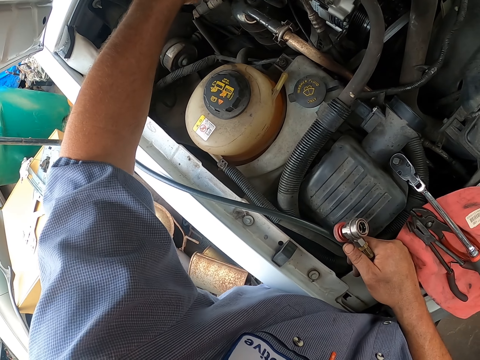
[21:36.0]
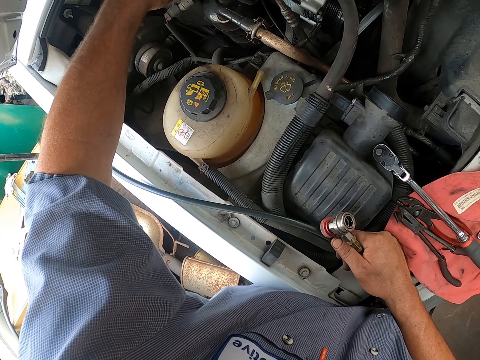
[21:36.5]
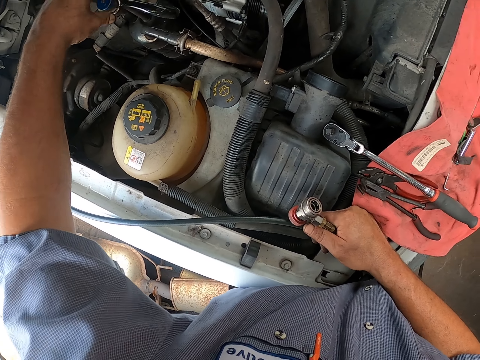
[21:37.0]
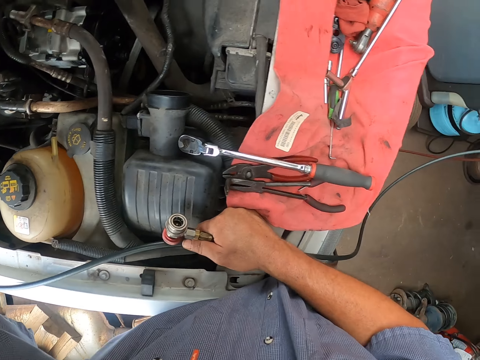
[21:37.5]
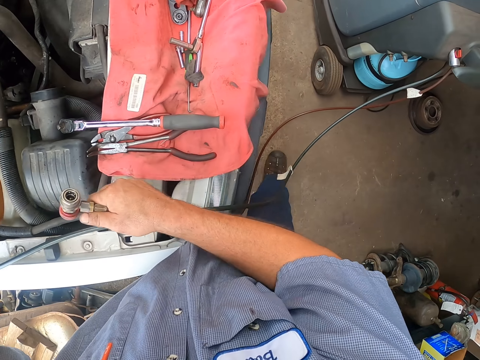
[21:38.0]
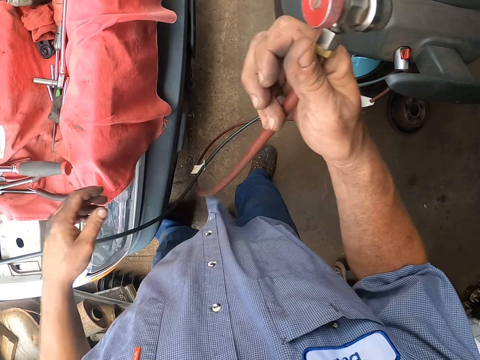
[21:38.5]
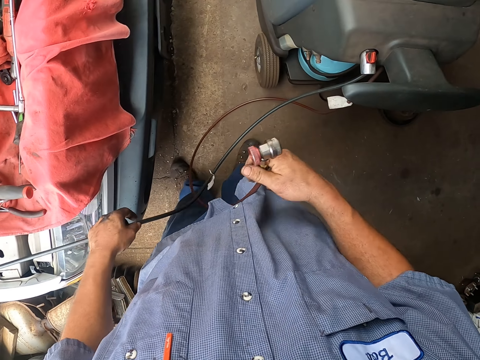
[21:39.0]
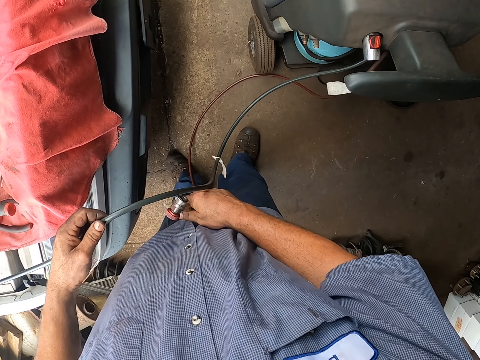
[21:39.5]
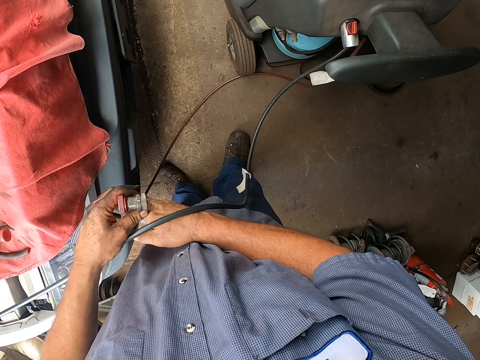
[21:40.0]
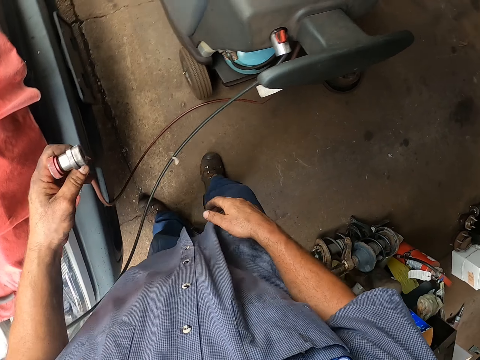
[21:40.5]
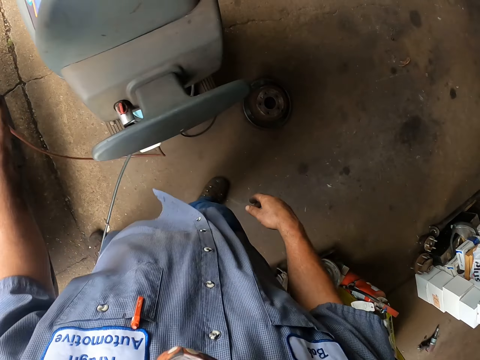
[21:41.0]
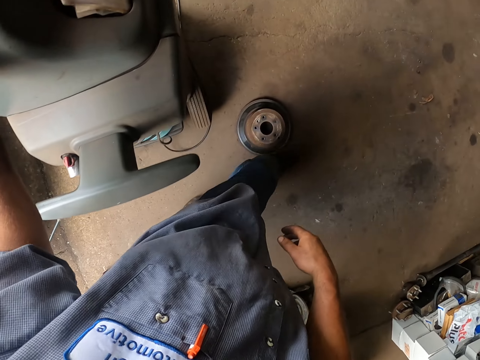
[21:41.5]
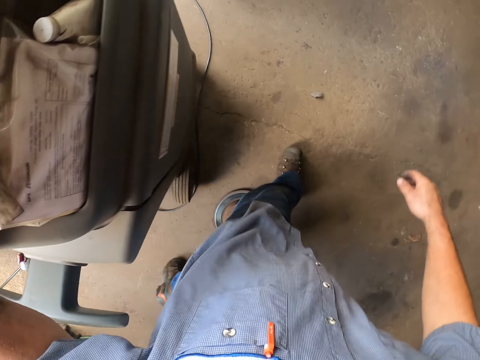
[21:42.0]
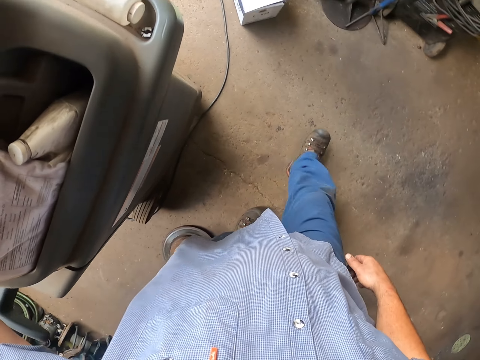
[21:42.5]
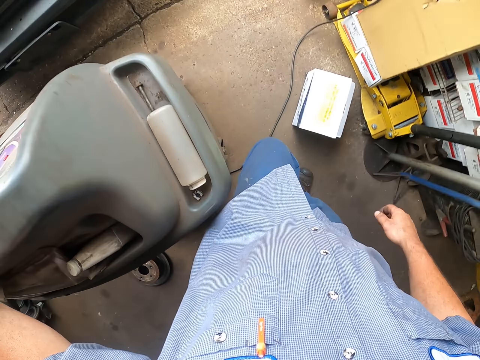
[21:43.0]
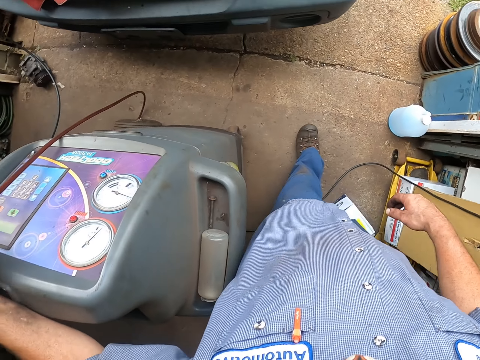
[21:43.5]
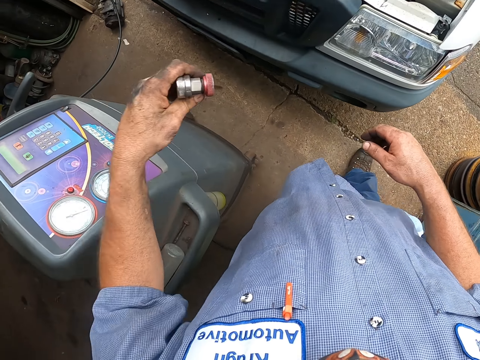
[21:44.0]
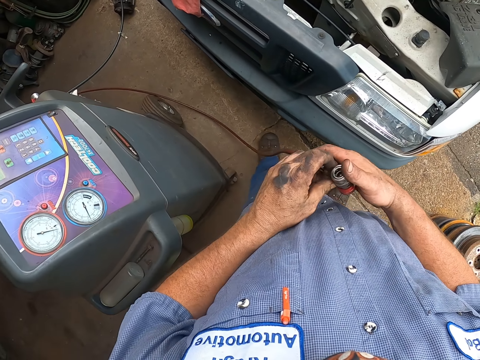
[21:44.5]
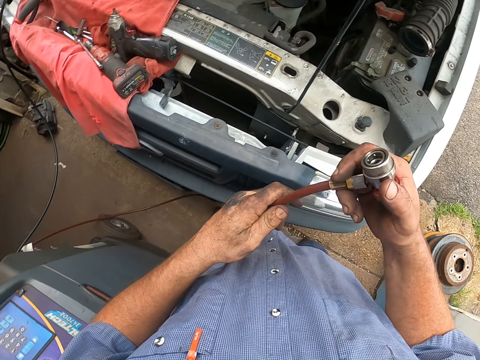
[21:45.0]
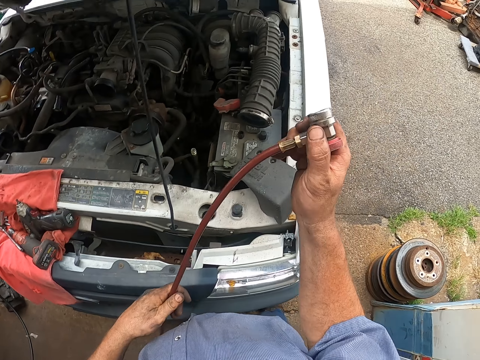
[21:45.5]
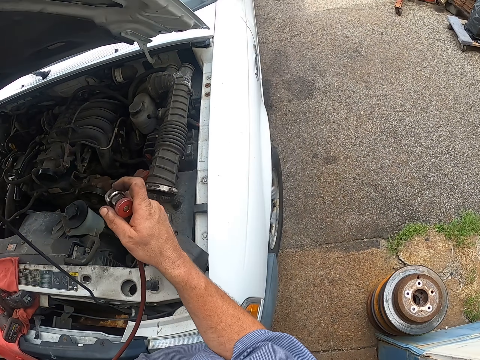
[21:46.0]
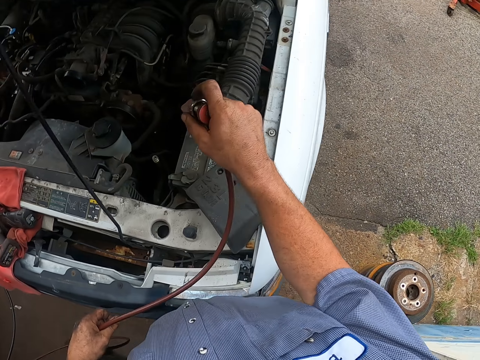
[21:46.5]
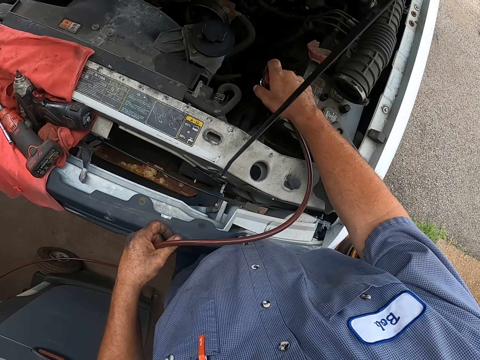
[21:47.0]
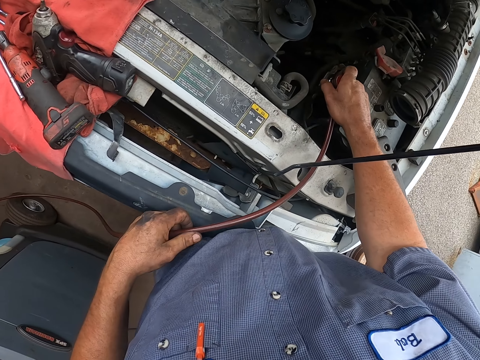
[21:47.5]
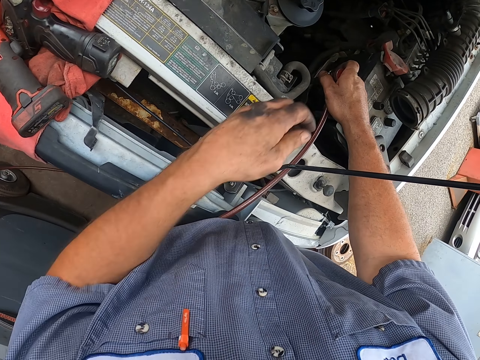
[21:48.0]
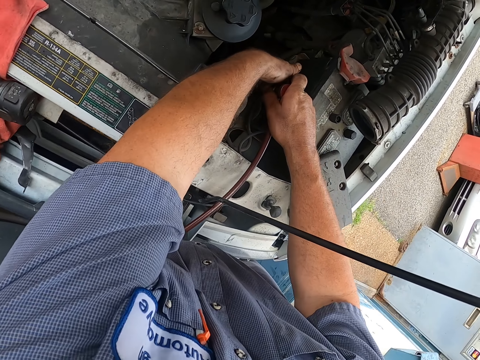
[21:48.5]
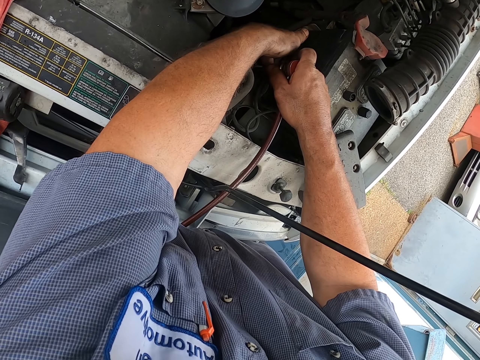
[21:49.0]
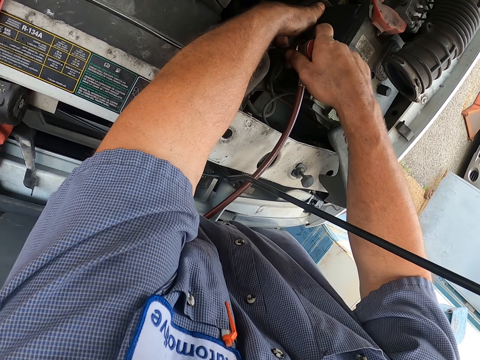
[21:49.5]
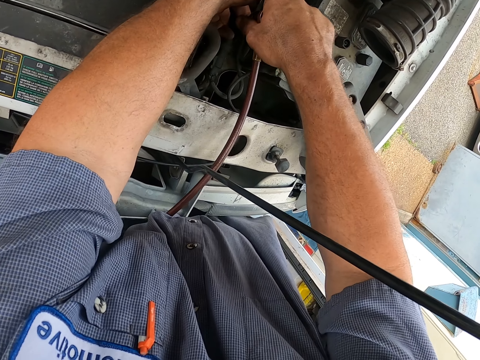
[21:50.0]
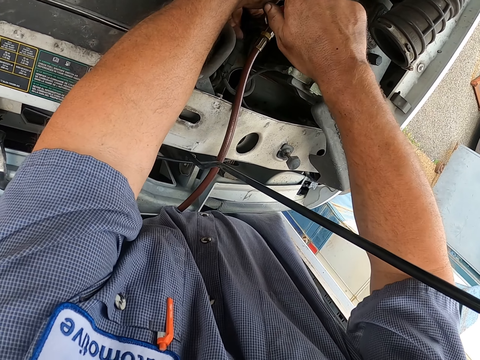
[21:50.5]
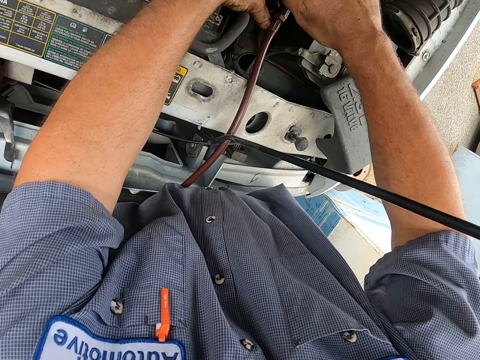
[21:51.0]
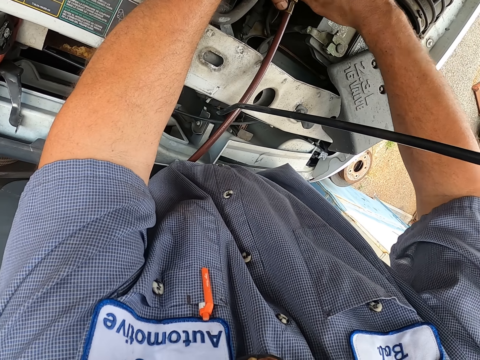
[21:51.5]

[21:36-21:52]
The camera wearer makes a step. They pass the cable under another cable. They lift the cable. They walk towards the car. They transfer the cable to the right hand. They pull the cable. They insert the cable inside the car engine. They fix the cable on the car.

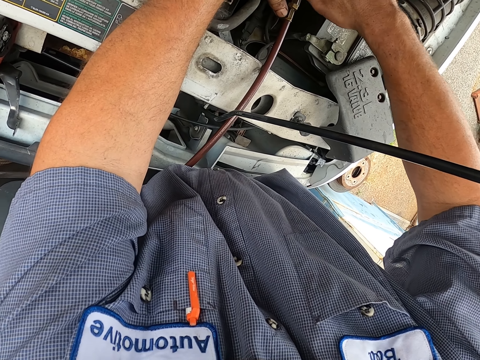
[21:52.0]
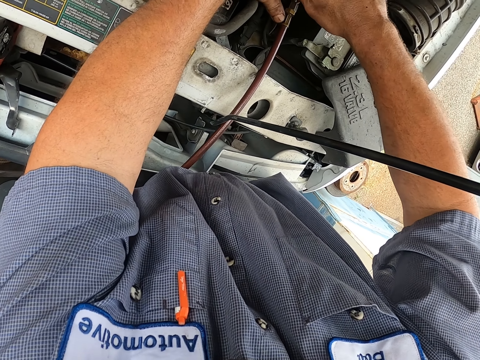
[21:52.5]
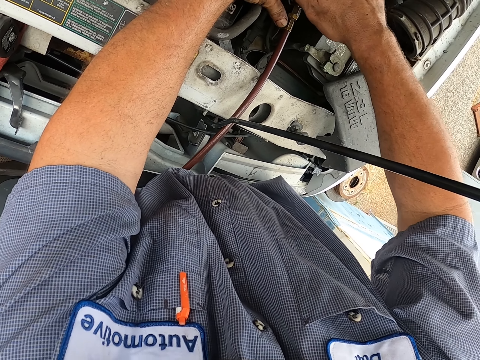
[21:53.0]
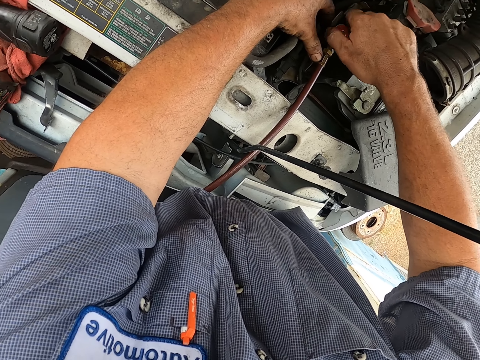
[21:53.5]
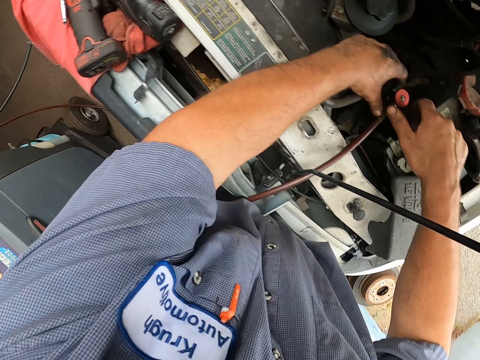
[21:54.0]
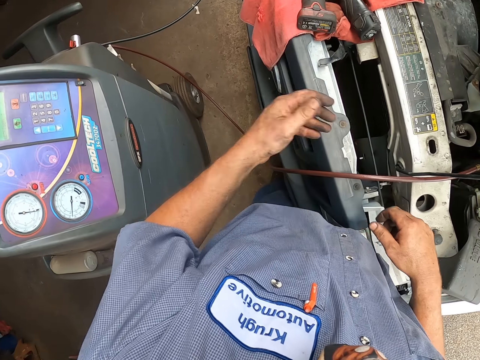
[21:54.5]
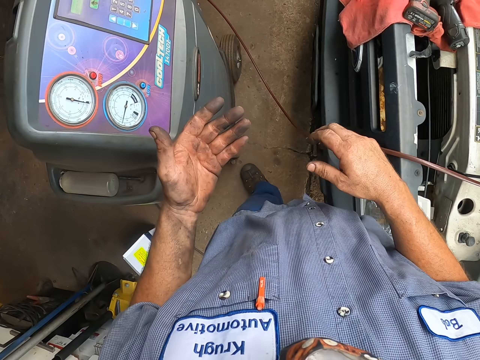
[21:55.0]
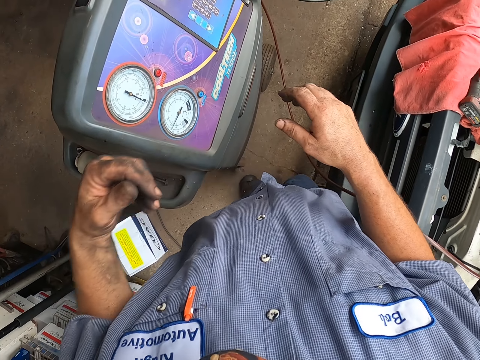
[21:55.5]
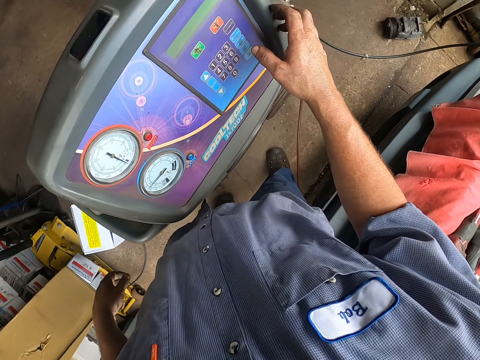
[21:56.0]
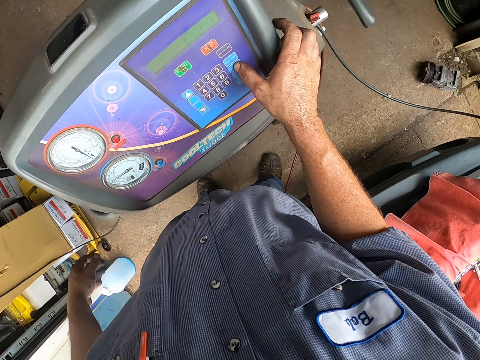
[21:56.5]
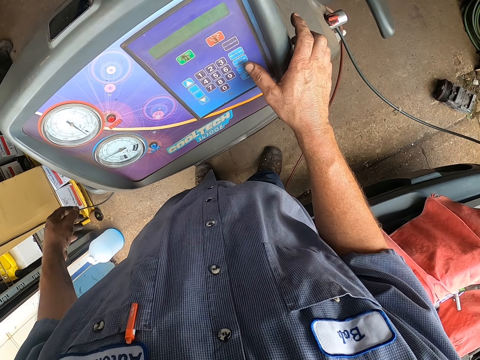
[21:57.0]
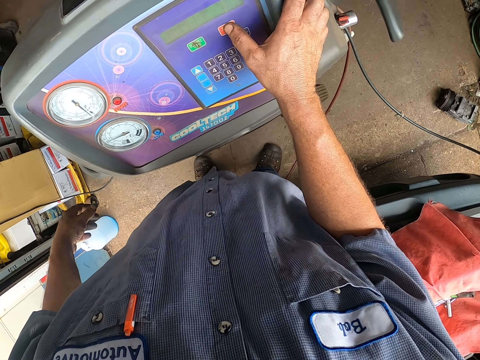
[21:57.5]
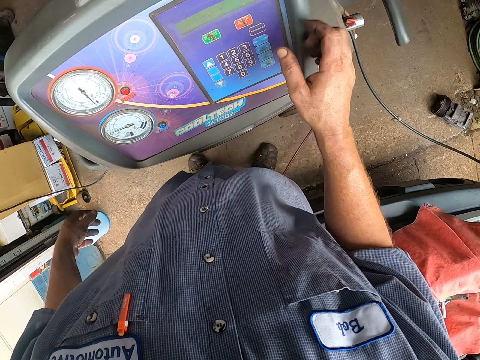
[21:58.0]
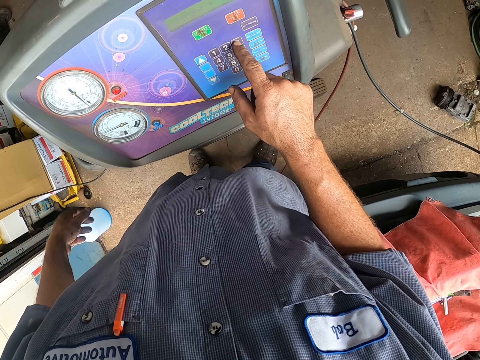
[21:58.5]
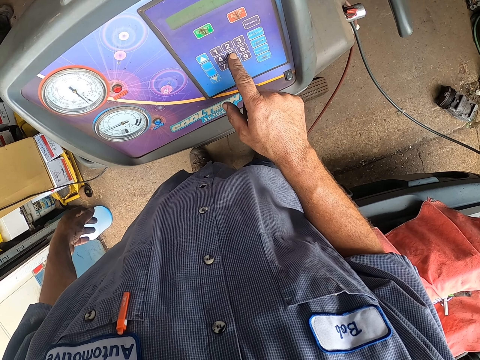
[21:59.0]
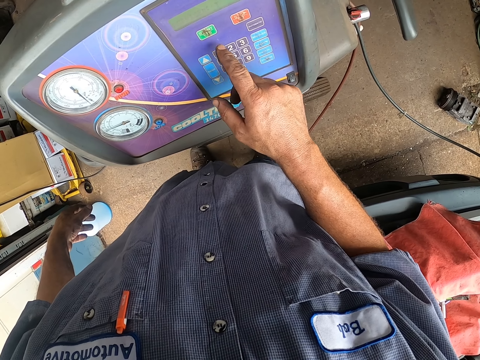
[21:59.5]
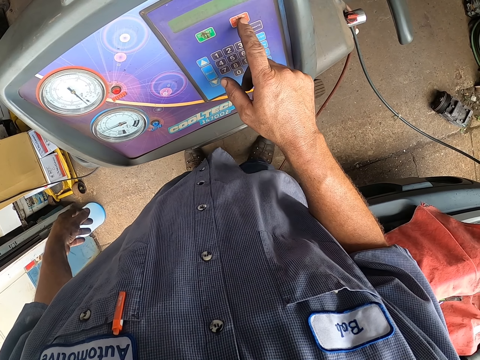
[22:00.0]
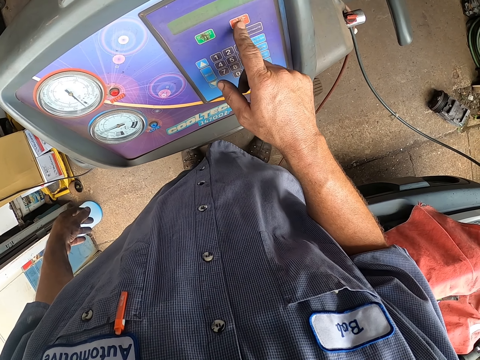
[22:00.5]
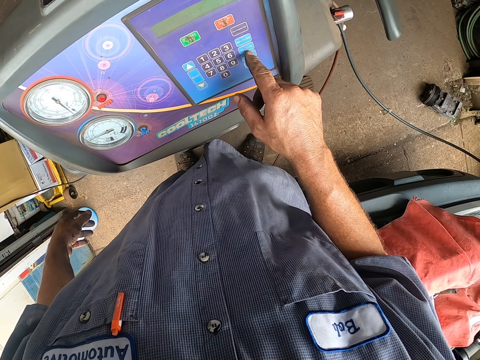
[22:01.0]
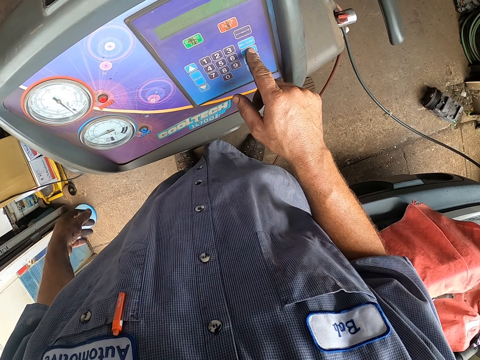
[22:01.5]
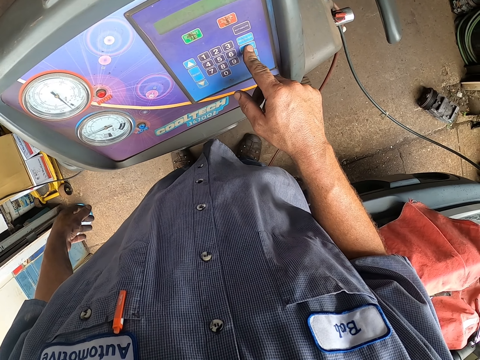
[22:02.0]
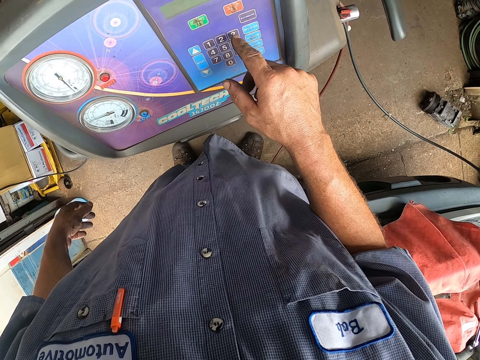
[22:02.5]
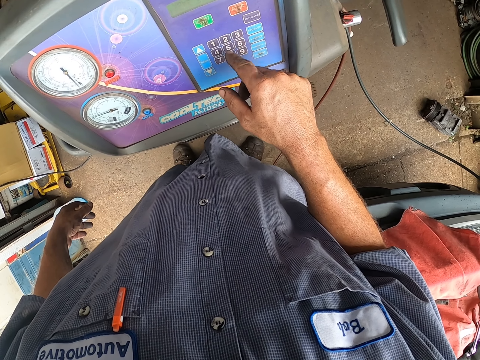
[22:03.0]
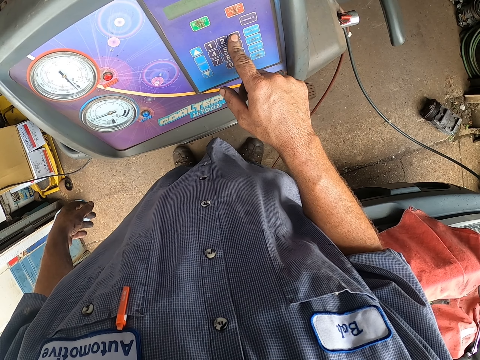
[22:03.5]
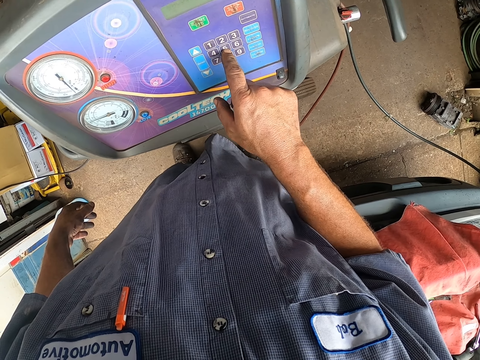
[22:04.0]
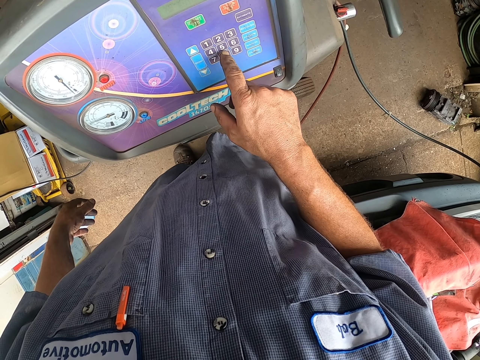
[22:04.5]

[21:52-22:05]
The camera wearer moves both hands. They make a step. They look at the left hand. They operate the recharging machine. They press a button on the gas machine.
